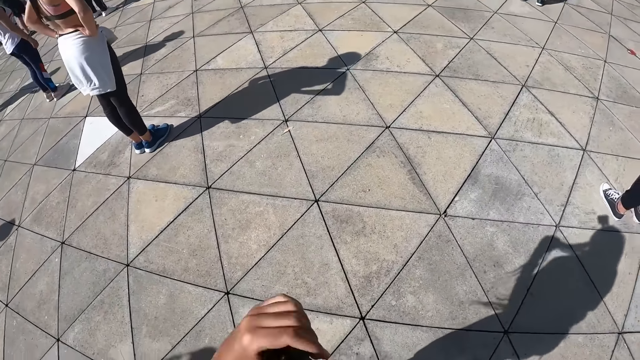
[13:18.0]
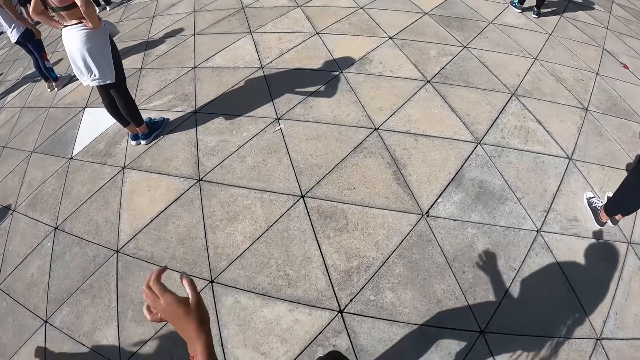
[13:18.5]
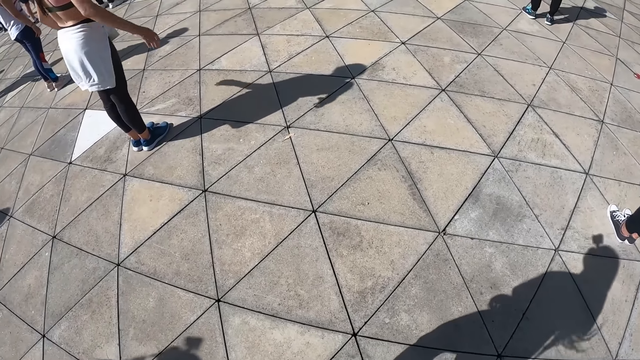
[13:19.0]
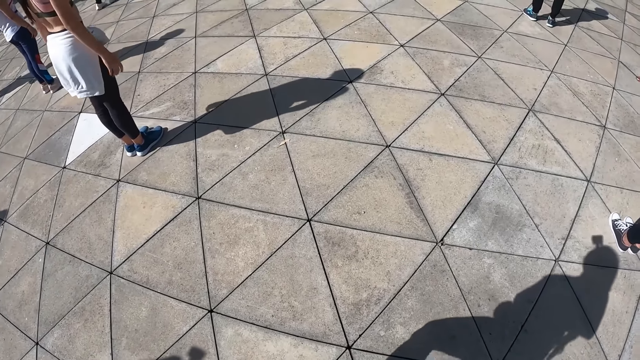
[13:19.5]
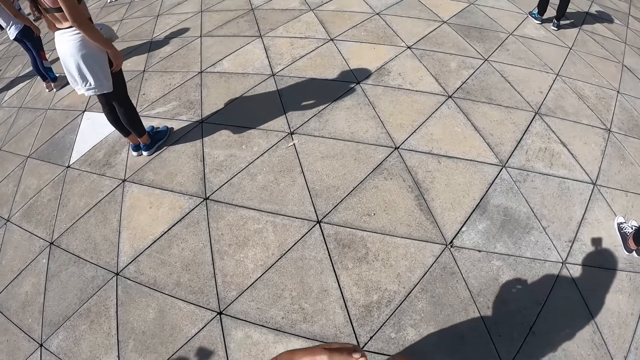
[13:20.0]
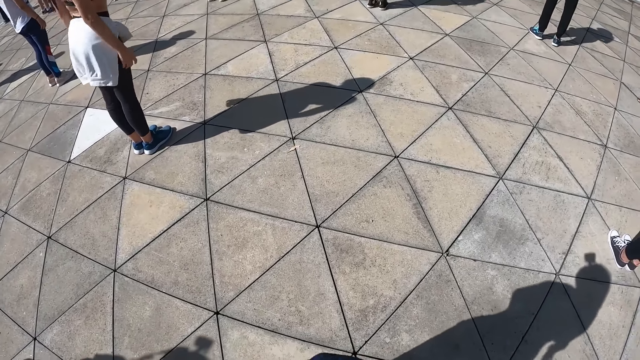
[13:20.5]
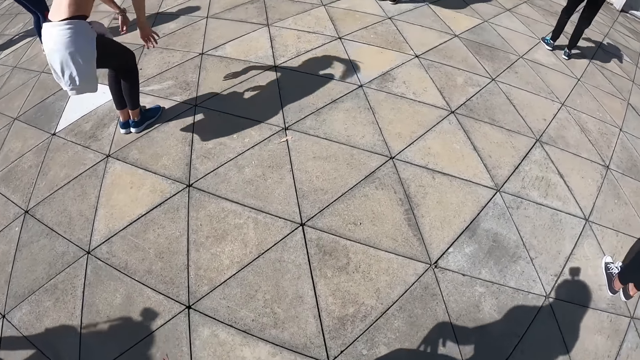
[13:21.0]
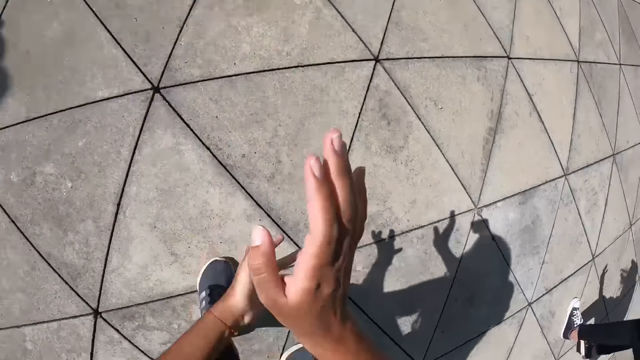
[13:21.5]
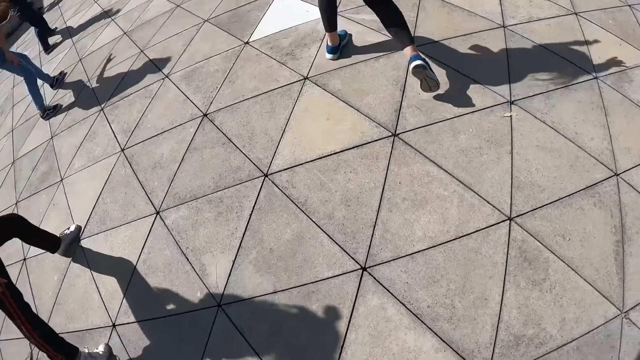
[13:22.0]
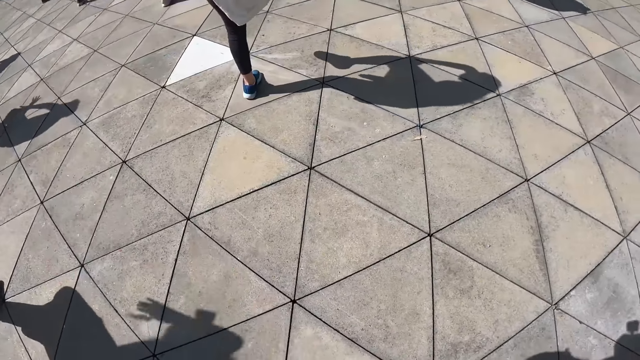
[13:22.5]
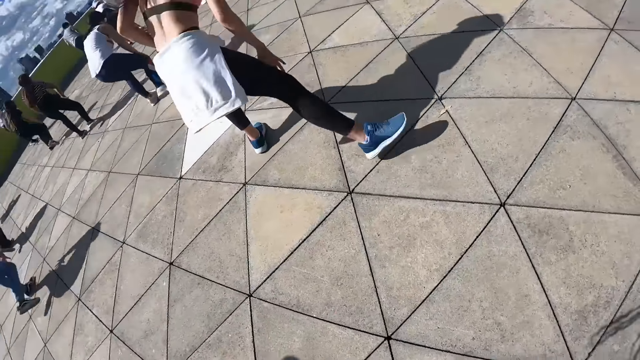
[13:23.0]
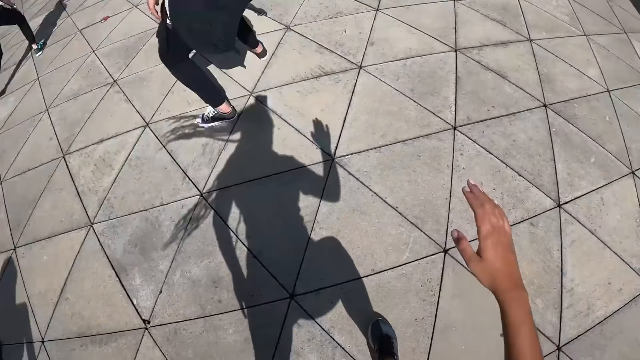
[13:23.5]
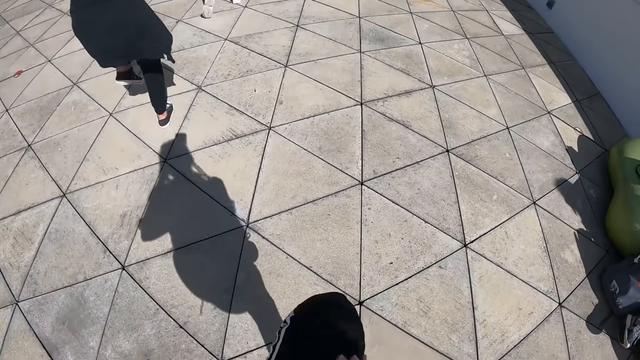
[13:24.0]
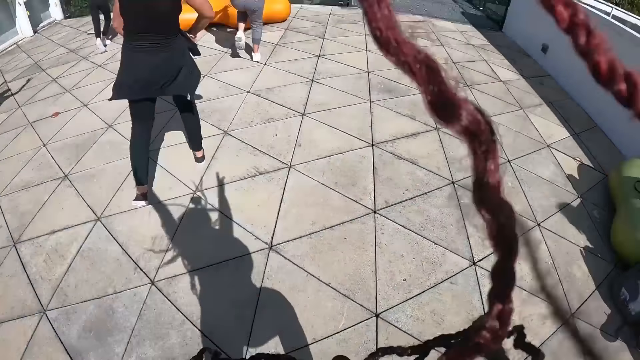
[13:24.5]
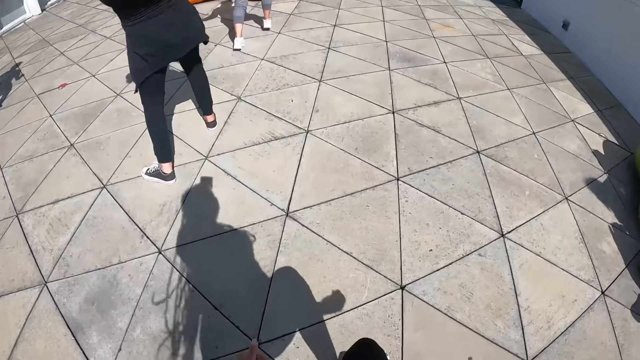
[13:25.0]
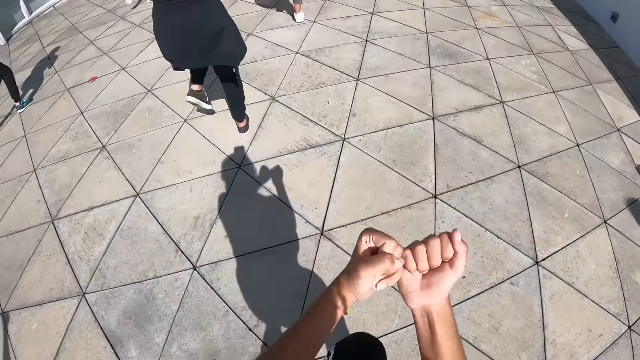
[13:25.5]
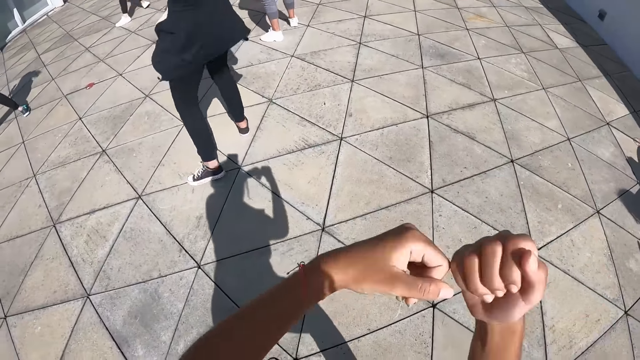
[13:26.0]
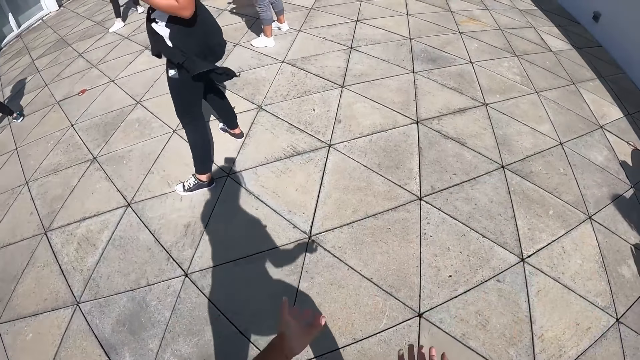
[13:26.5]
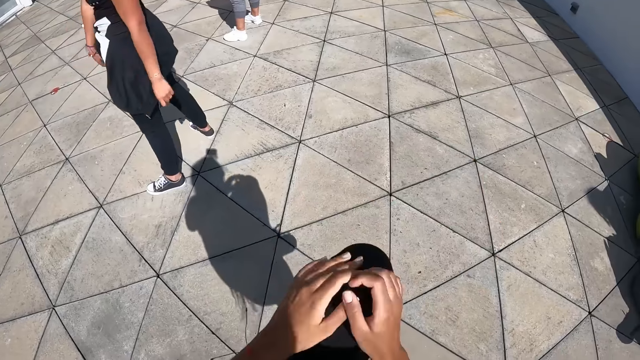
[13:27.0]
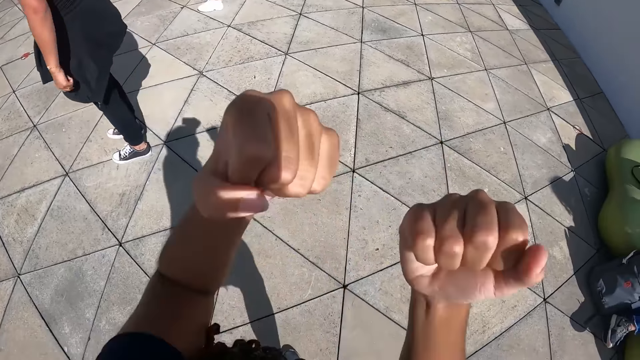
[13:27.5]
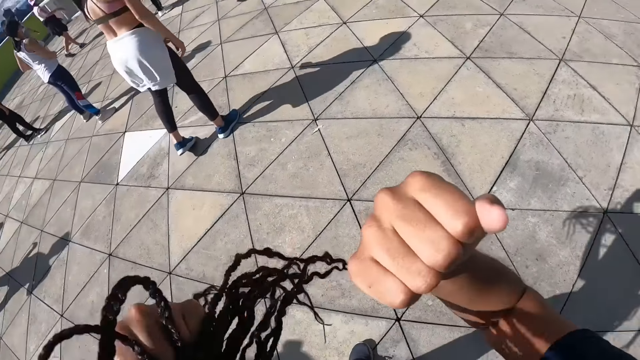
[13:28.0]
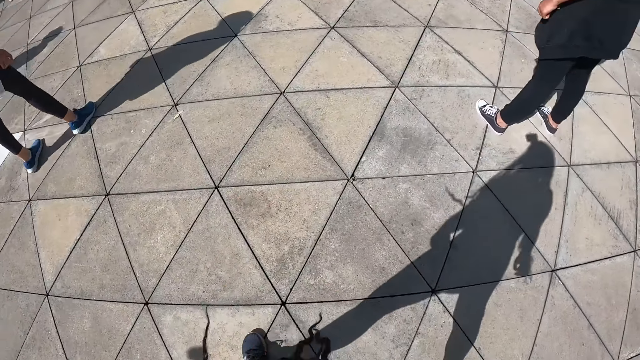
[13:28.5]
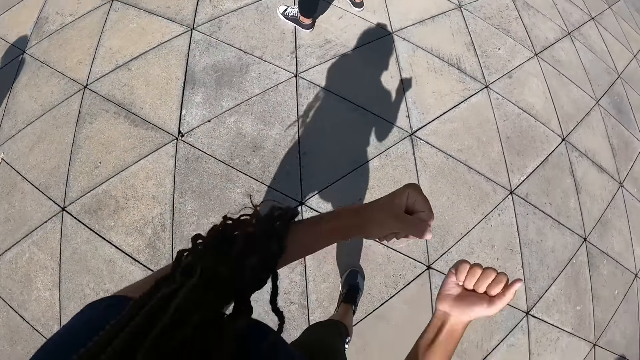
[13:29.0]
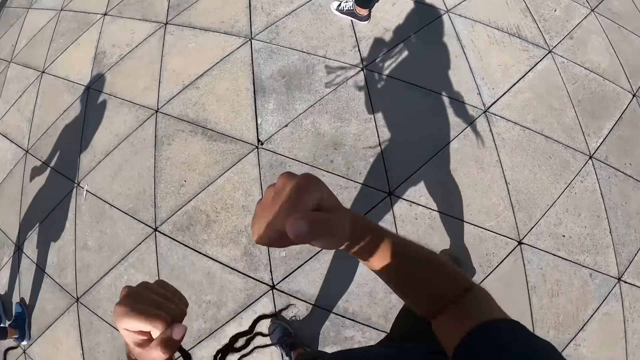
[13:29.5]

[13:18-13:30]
The camera wearer flips her hair back. She stares at the floor. She dances in the studio. A woman dances in the studio. Another woman dances in the studio.

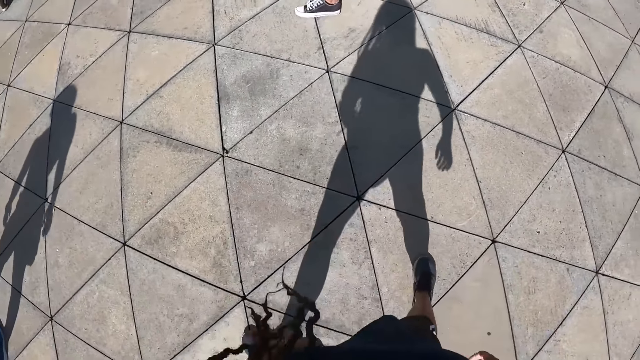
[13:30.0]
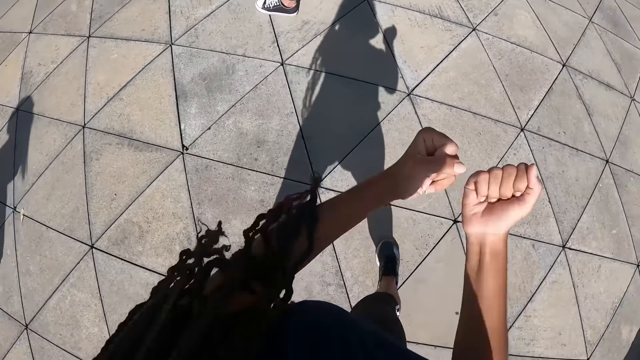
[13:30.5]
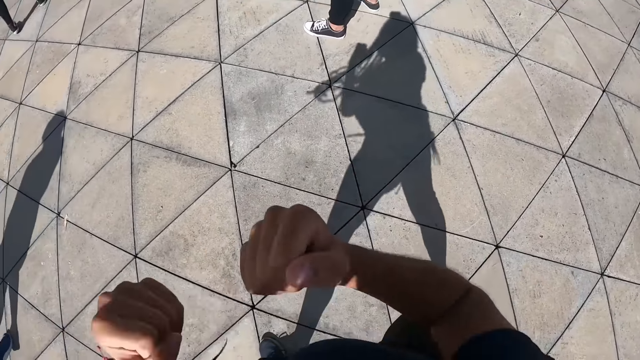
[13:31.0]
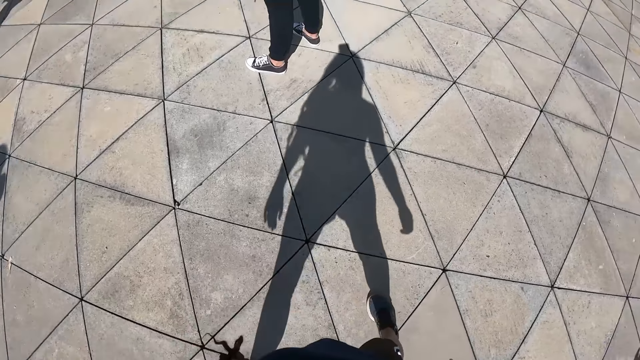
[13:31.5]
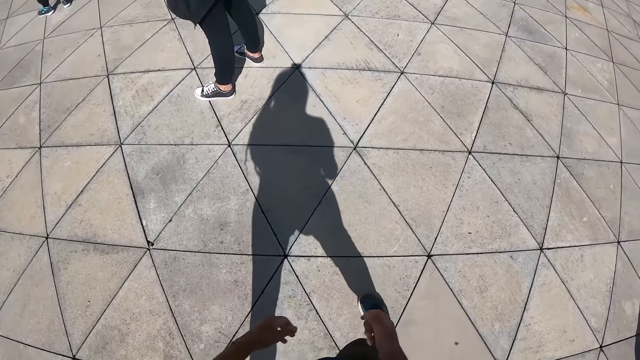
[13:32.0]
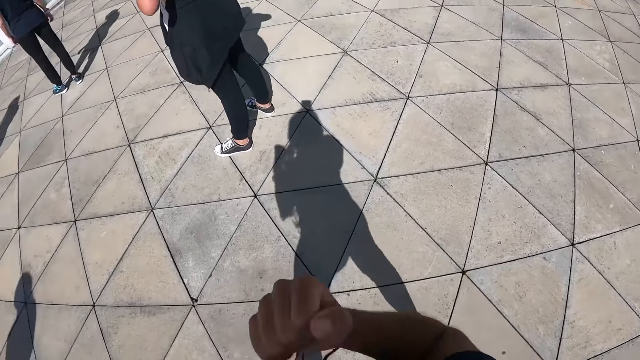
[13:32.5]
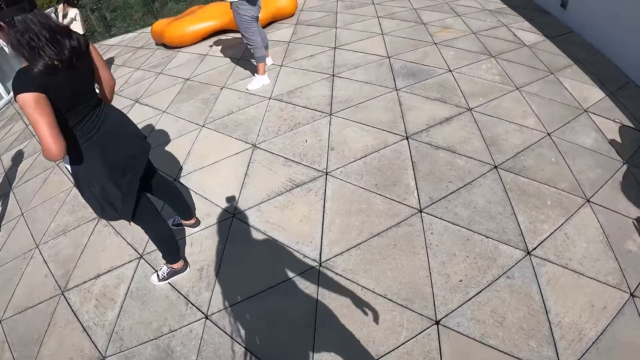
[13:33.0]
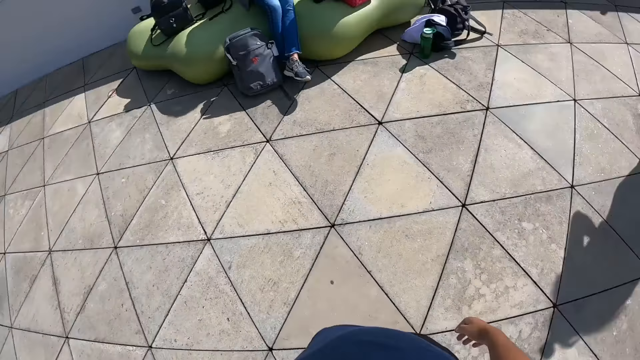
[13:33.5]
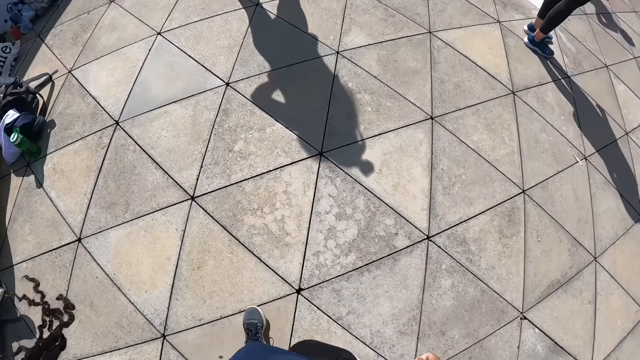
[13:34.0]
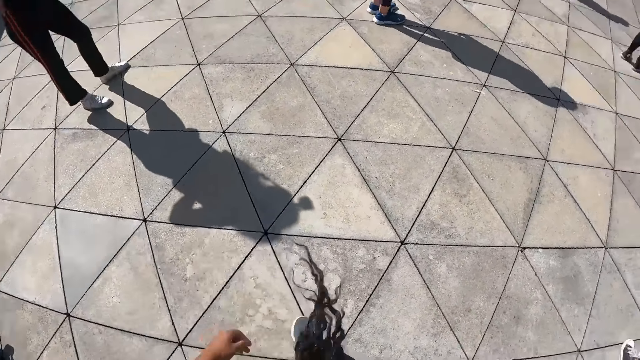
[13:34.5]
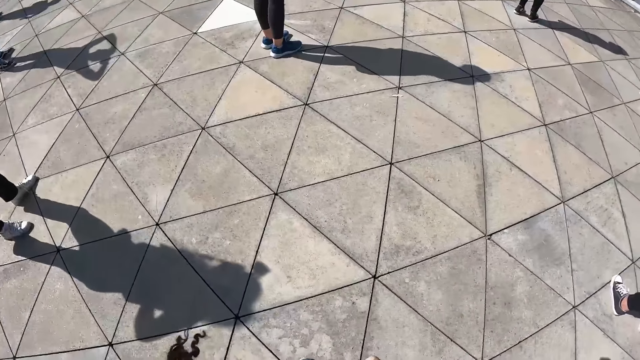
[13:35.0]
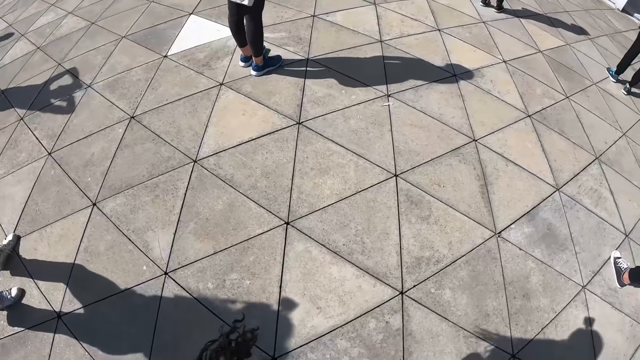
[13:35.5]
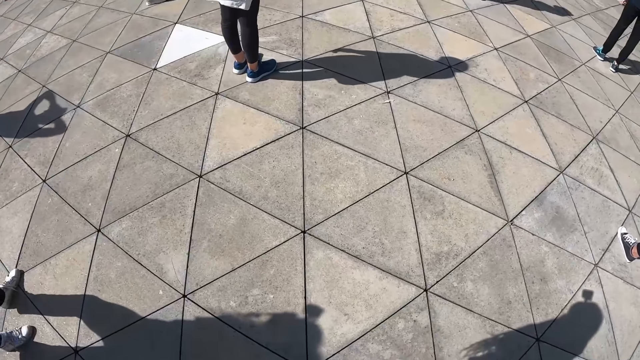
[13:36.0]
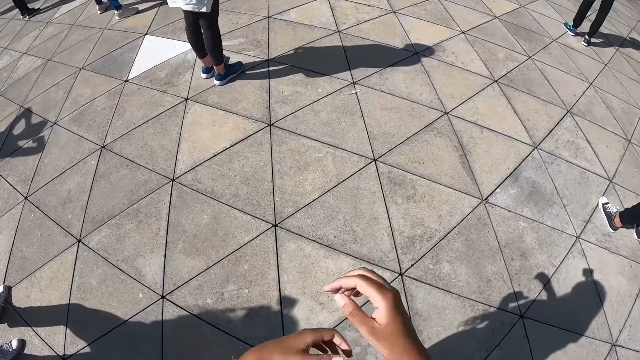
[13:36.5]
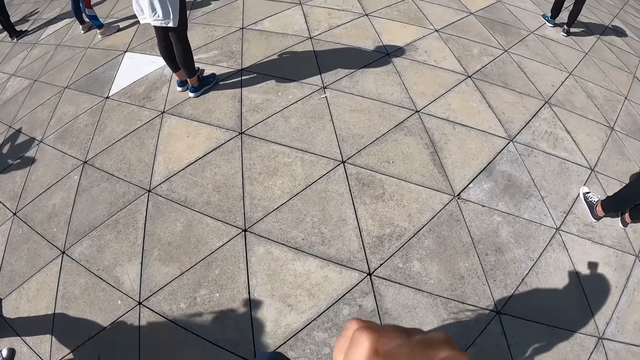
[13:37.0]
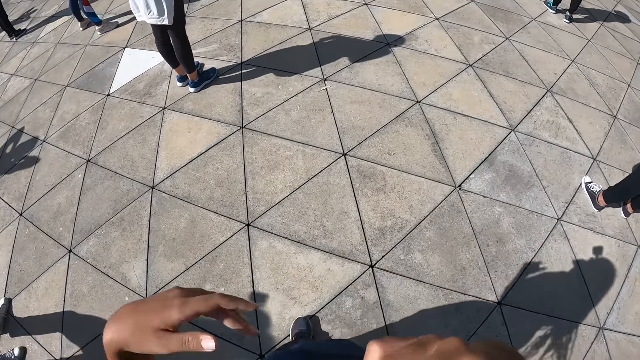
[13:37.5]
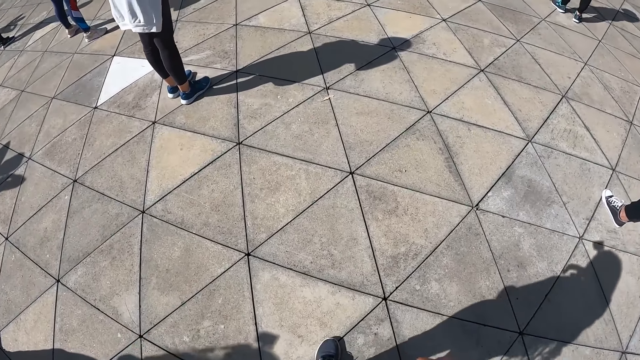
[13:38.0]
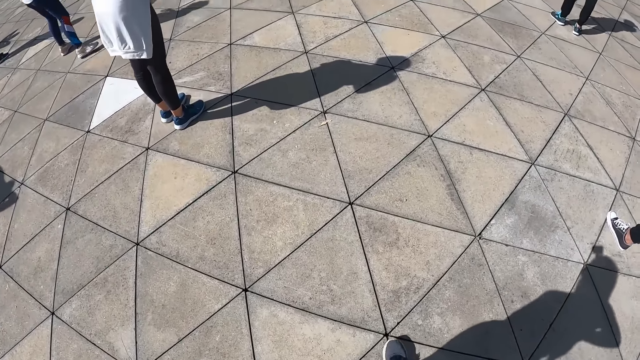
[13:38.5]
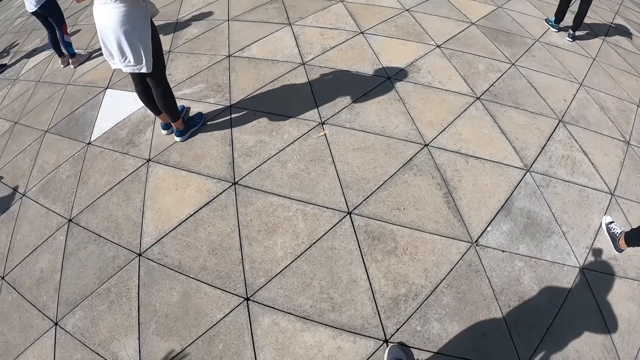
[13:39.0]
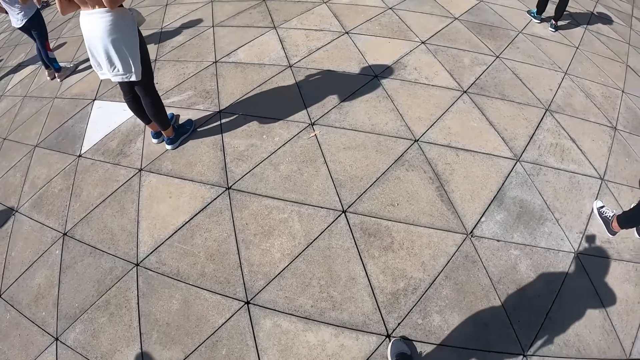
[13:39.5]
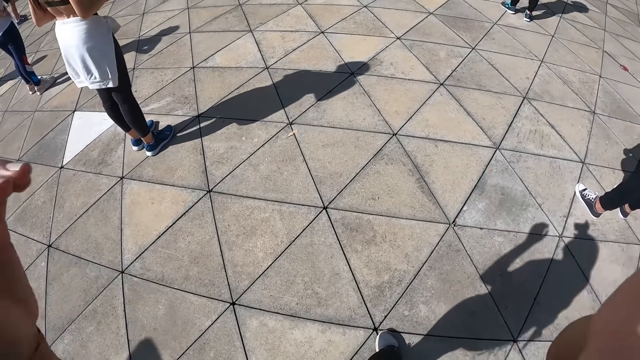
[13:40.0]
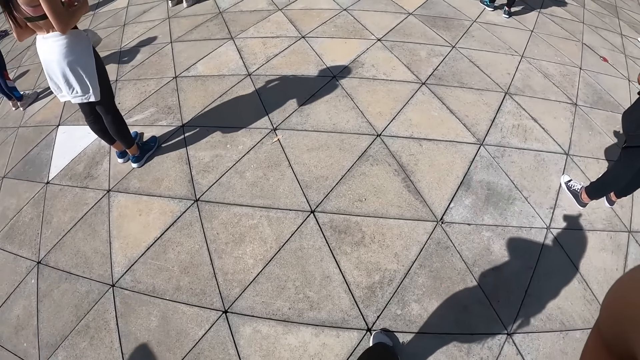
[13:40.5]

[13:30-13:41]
The camera wearer stares at the floor. She reaches for her face.
